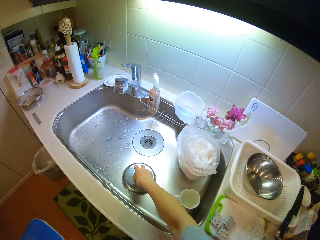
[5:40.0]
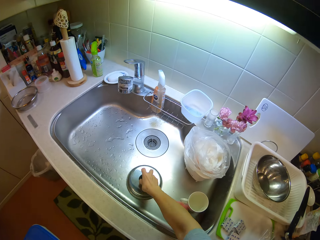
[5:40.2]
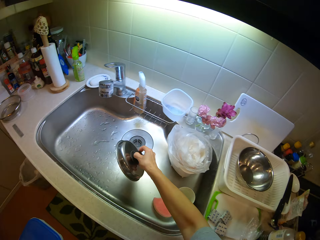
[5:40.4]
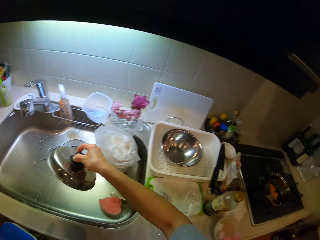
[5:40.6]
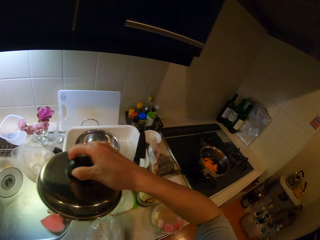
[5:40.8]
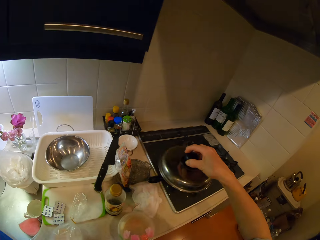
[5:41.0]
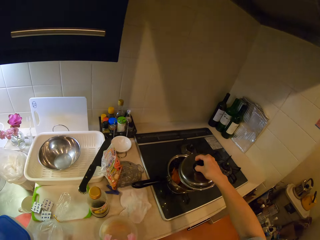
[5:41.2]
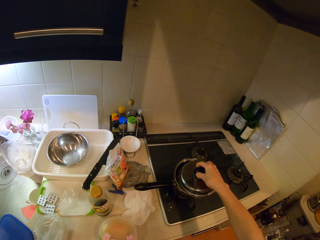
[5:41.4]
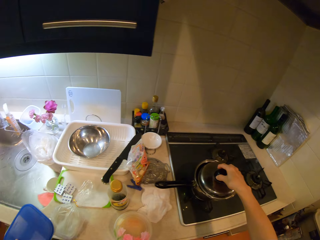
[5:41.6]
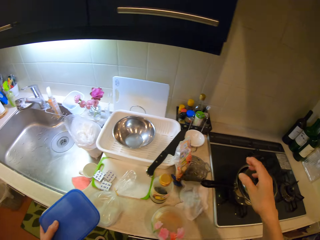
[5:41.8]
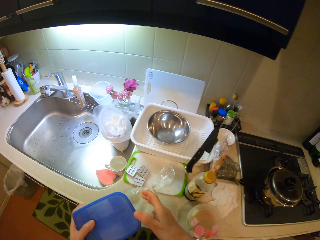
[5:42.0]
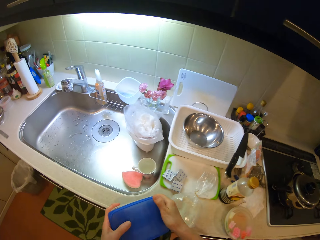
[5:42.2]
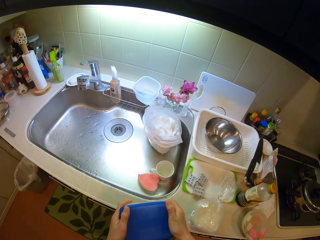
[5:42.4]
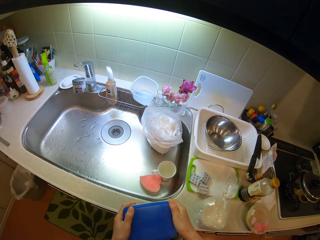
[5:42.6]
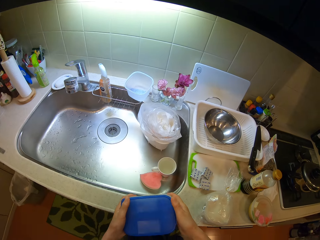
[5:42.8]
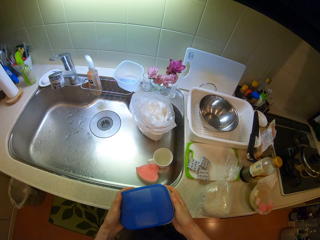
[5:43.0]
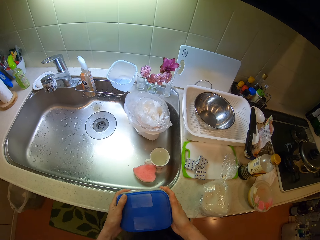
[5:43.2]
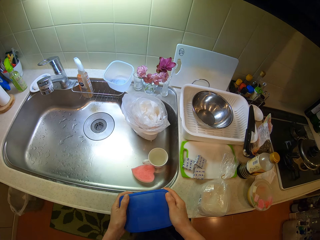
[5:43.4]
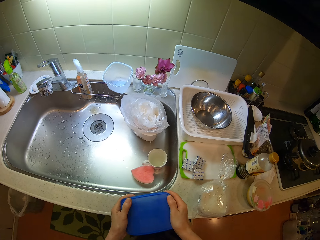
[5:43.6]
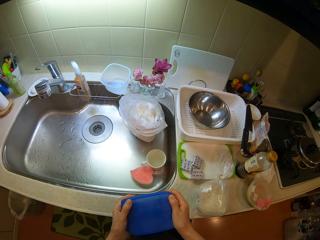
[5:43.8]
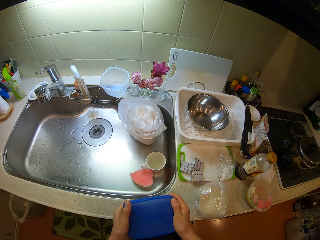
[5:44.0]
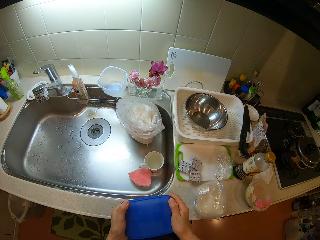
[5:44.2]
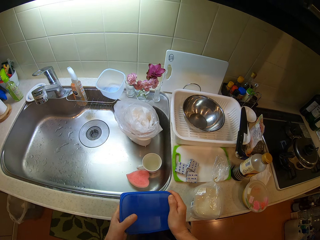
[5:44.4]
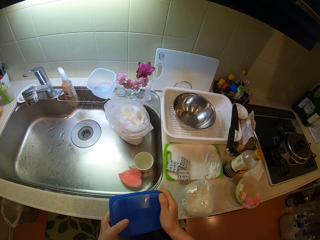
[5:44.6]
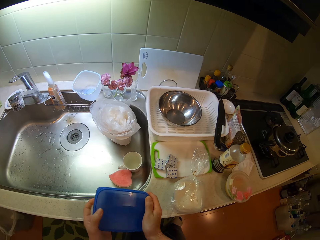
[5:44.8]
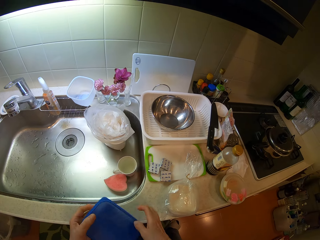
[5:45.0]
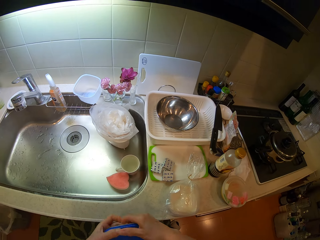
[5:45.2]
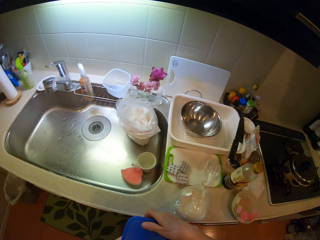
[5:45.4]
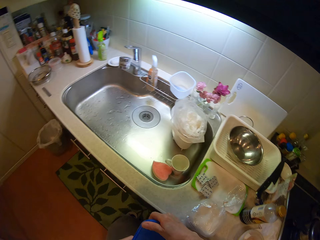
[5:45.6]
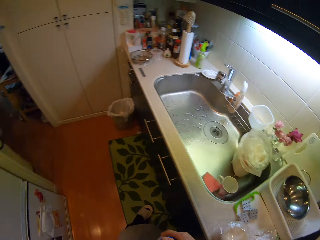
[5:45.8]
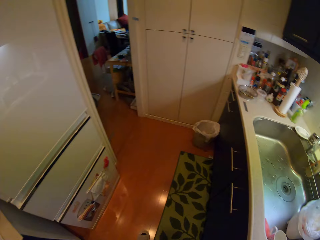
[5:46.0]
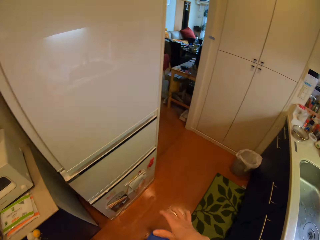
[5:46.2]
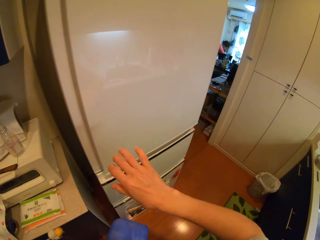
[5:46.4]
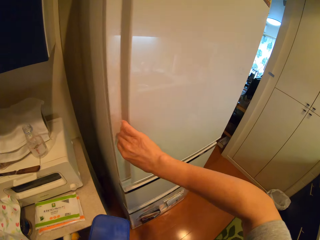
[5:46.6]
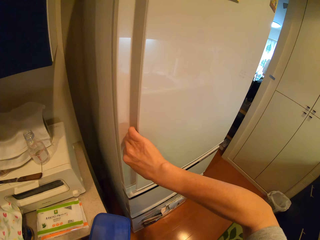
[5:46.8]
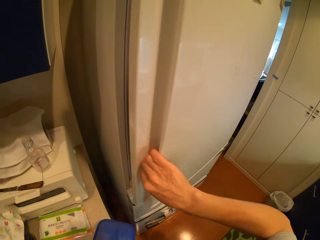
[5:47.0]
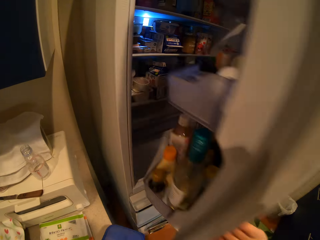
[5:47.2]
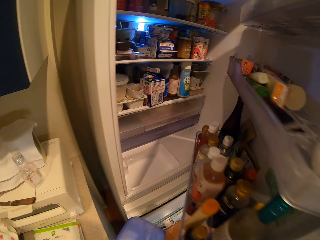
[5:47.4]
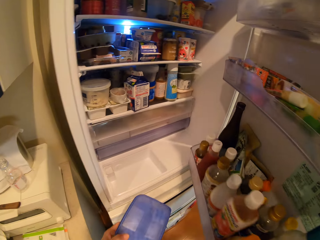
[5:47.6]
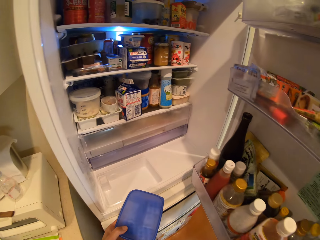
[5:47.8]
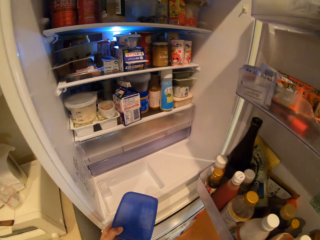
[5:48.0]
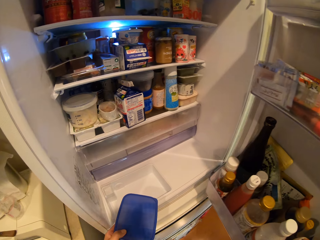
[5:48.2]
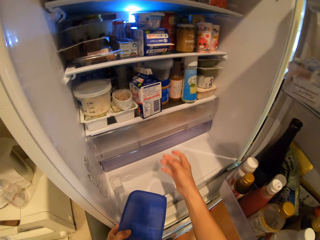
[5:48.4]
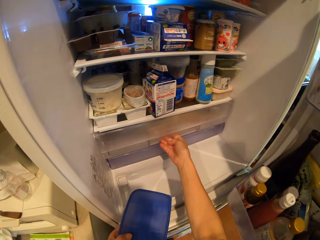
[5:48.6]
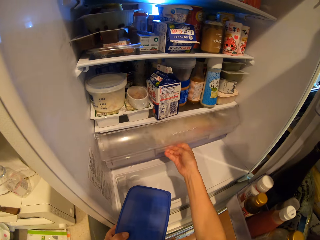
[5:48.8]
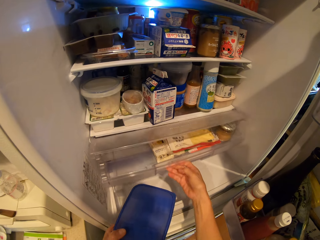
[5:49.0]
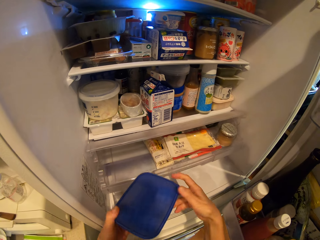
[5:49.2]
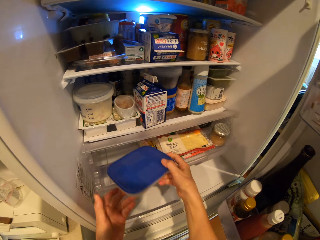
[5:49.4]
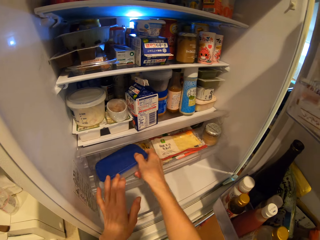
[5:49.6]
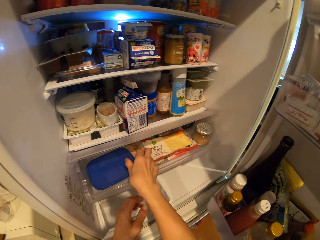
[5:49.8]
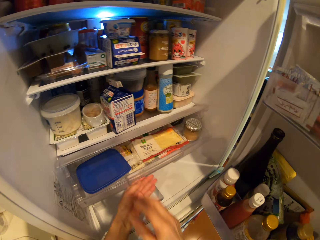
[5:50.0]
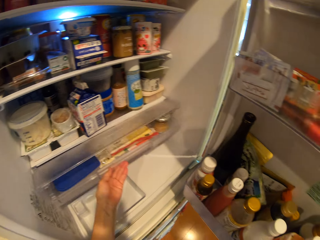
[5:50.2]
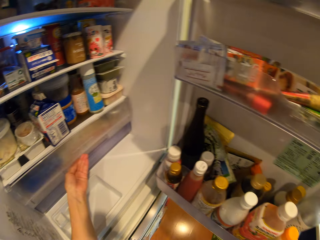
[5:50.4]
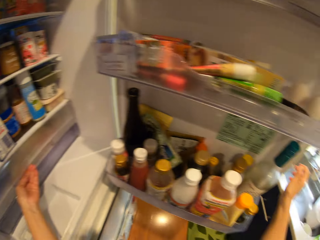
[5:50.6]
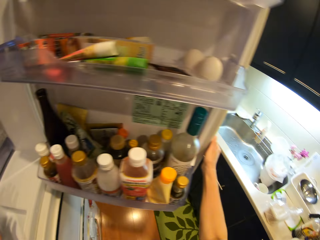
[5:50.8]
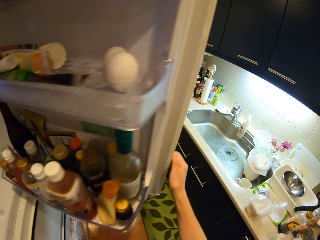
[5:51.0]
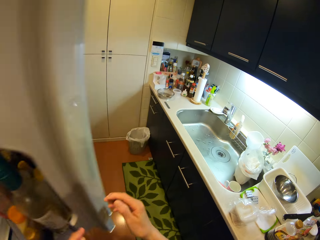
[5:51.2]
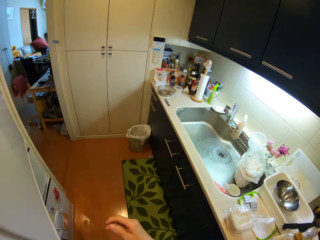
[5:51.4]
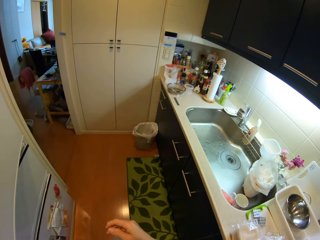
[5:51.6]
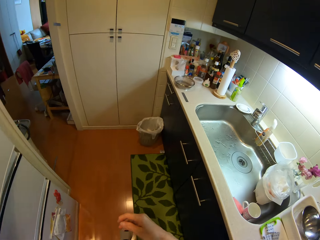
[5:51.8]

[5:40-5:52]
The camera wearer picks the lid of the frypan in the sink with his right hand and covers the frypan with the lid. He closes a storage container. He holds the container with both hands. He turns the storage container. He opens the fridge and opens the compartment of the fridge. He switches the storage container to the other hand and puts the storage container in a fridge rack. He shuts the compartment of the fridge. He closes the fridge.

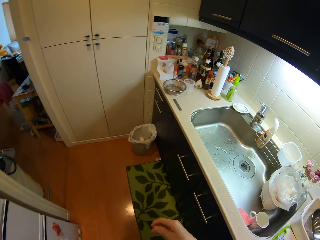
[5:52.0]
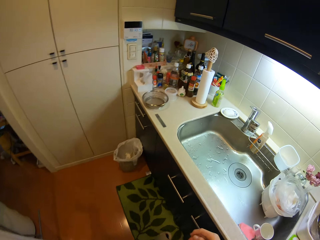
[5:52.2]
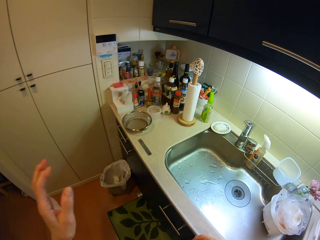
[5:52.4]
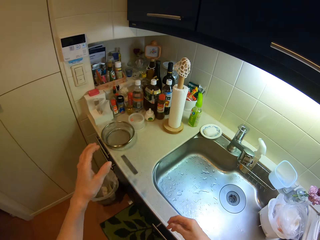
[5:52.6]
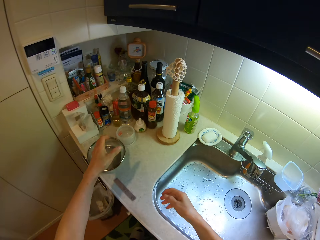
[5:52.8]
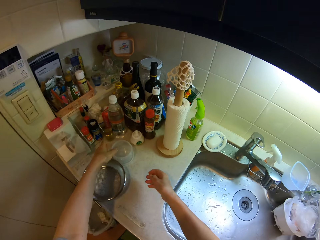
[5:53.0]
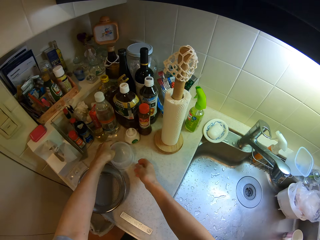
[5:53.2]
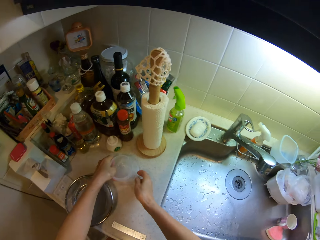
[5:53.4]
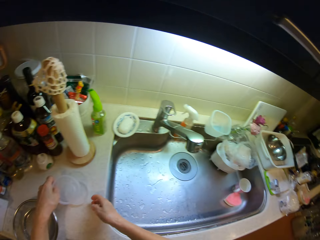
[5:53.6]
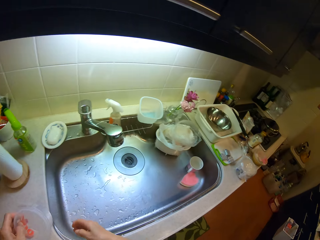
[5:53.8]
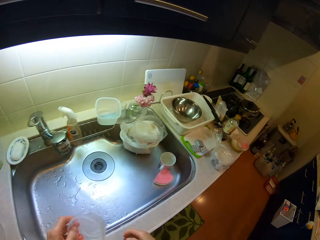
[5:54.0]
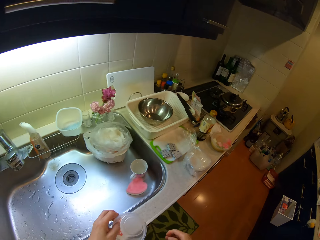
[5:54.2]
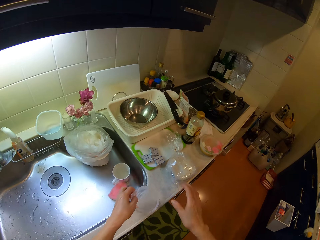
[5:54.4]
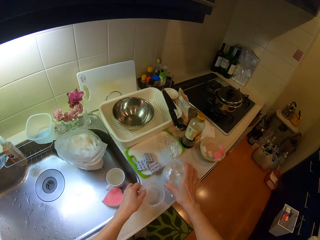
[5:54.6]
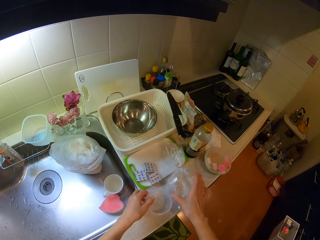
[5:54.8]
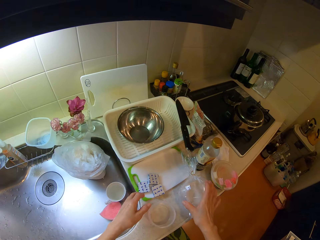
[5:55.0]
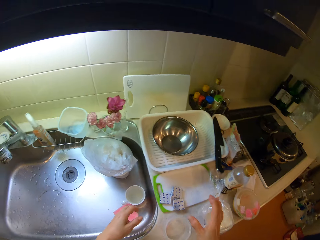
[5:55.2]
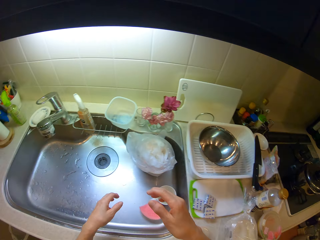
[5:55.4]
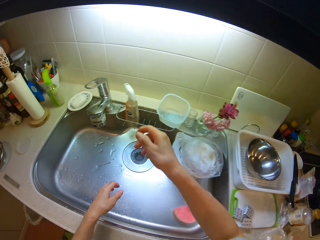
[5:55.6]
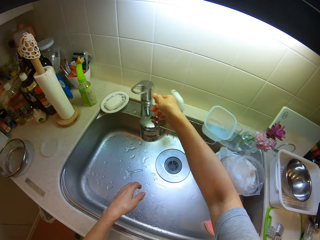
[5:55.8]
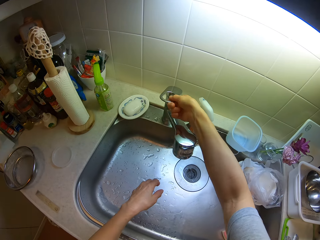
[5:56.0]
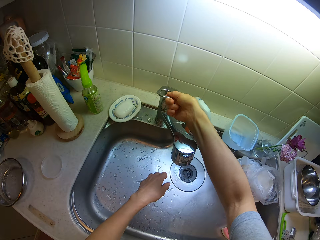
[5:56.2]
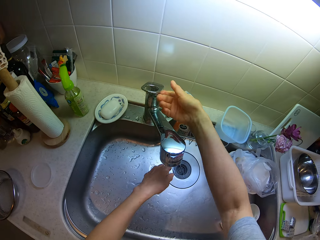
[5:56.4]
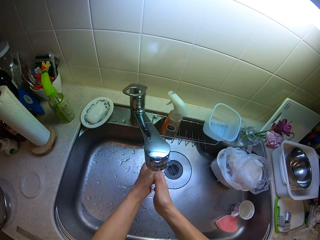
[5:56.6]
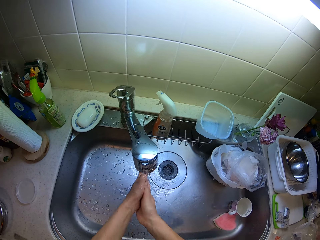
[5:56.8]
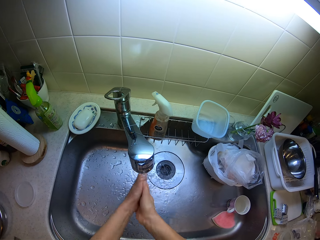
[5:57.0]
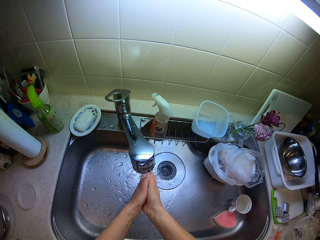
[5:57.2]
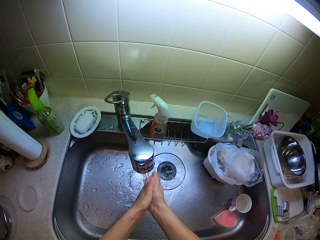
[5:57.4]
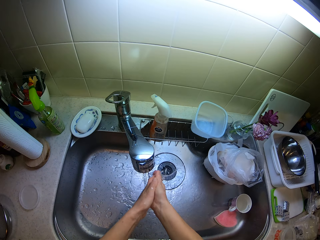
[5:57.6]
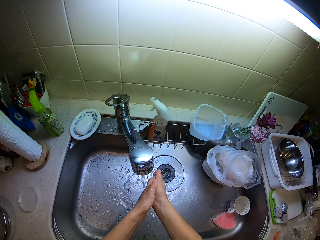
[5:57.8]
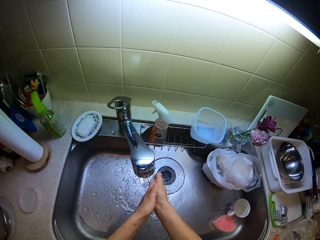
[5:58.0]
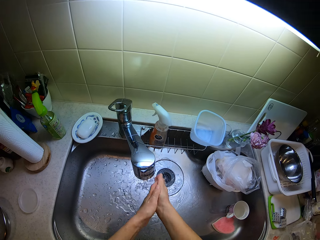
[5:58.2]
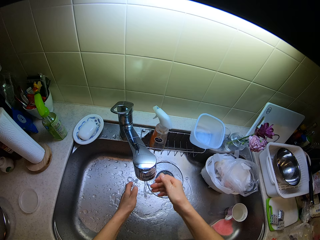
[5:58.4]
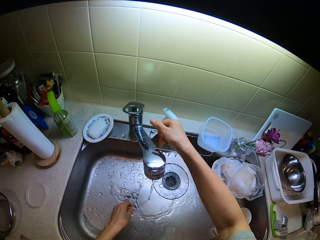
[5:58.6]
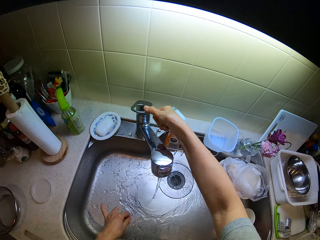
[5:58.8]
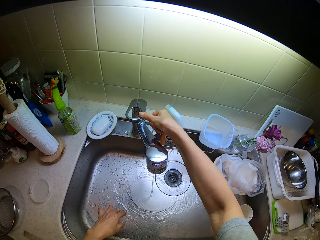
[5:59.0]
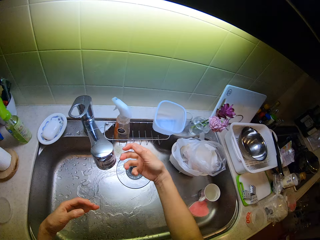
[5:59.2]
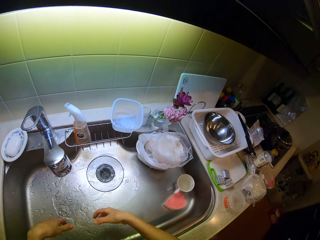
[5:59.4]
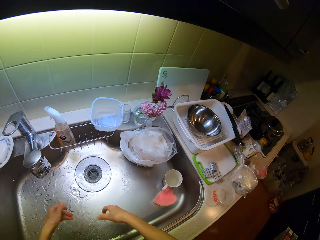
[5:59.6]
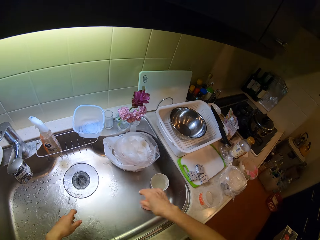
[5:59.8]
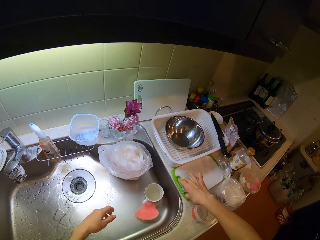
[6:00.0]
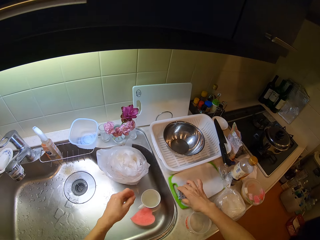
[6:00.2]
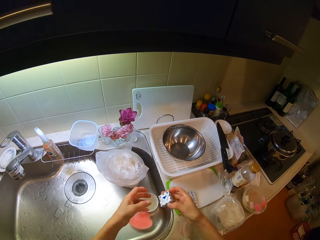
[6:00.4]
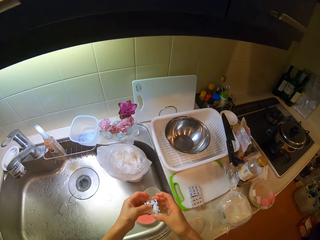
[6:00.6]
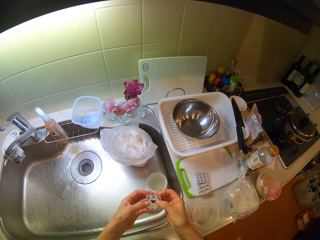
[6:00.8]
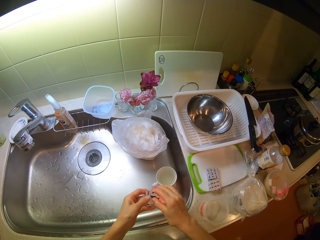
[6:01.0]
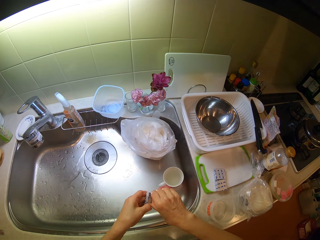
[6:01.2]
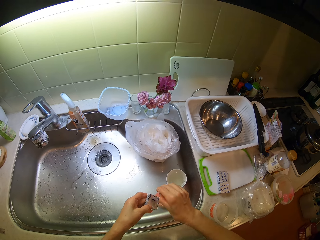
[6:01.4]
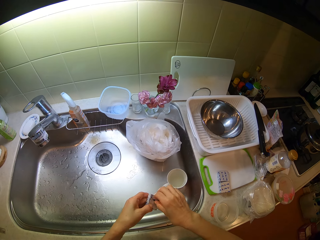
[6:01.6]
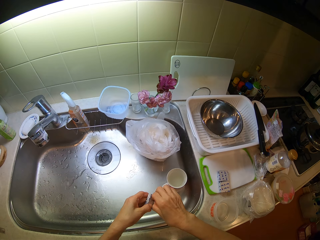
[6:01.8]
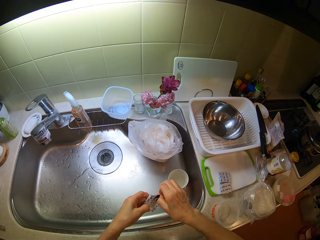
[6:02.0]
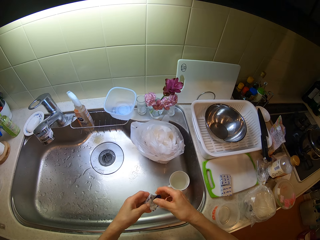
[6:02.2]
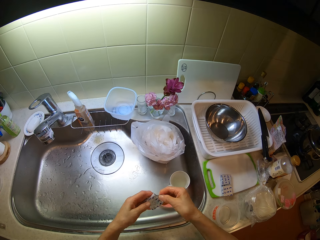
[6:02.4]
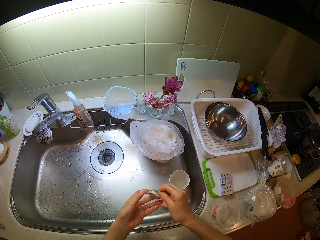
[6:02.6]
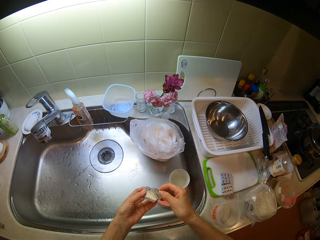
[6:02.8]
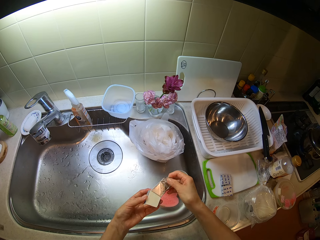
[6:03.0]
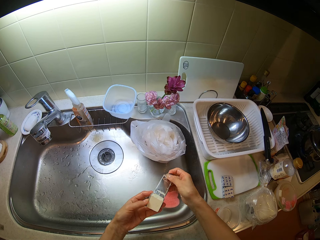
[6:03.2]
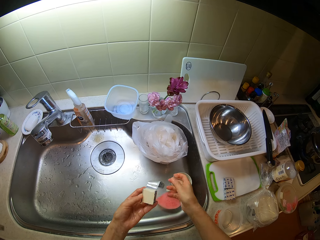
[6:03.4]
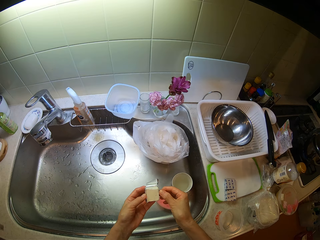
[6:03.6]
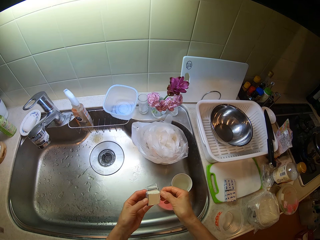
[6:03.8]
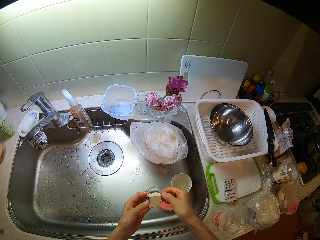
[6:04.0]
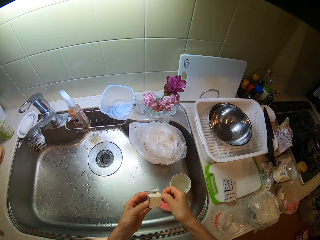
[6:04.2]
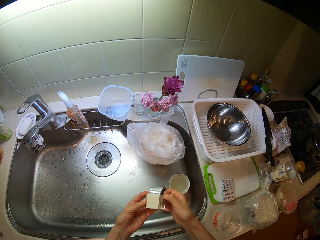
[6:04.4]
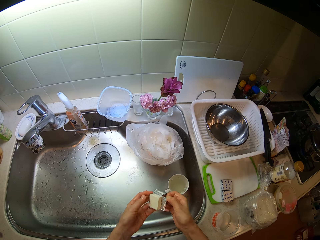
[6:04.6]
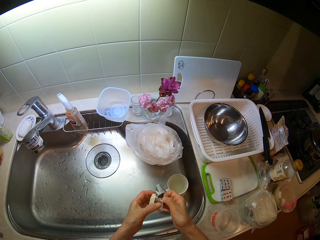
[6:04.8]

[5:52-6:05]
The camera wearer walks towards the sink. He picks a storage container. He moves the container on the cabinet. He puts the storage container on a kitchen table. He moves the nylon on the table. He moves the storage container. He opens a tap on the sink and rinses his hands in the sink. He switches off the tap. He shakes hands. He picks the wrap of biscuit on the tray on the cabinet with his right hand. He removes the wrap around the biscuit with his hands.
